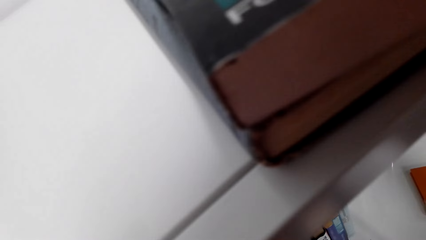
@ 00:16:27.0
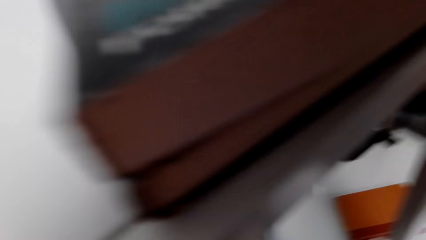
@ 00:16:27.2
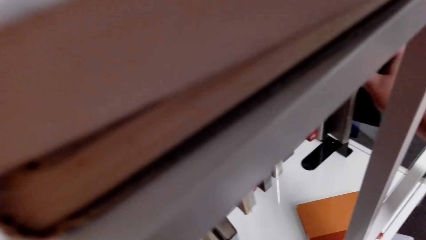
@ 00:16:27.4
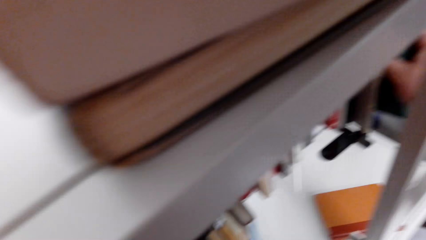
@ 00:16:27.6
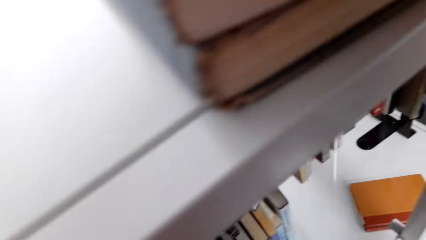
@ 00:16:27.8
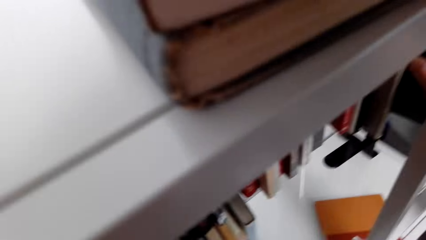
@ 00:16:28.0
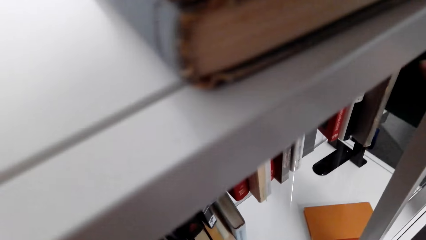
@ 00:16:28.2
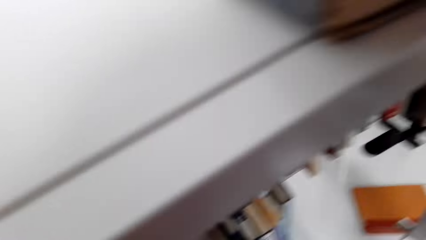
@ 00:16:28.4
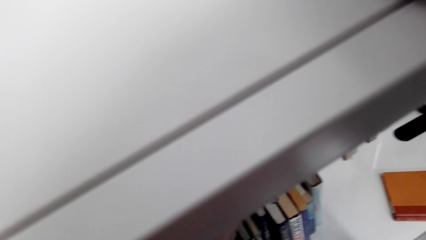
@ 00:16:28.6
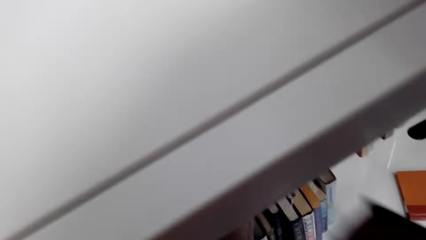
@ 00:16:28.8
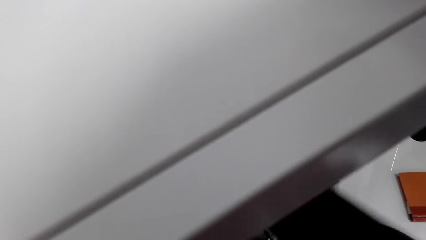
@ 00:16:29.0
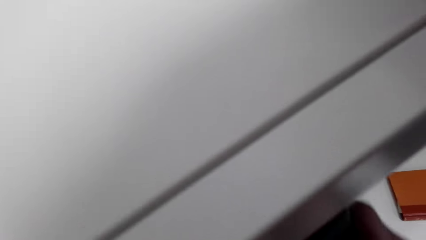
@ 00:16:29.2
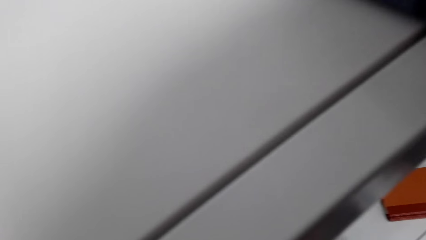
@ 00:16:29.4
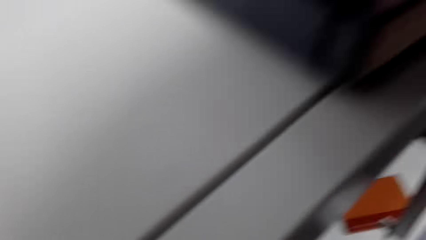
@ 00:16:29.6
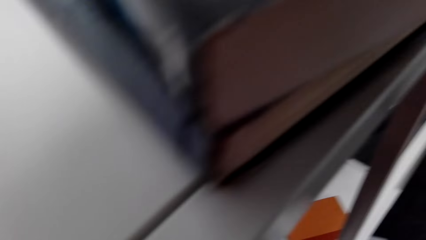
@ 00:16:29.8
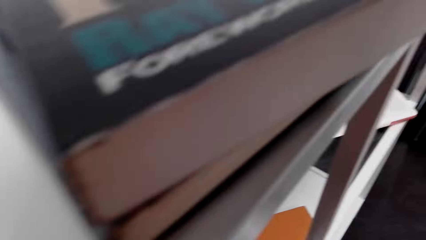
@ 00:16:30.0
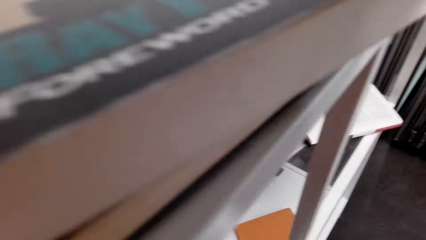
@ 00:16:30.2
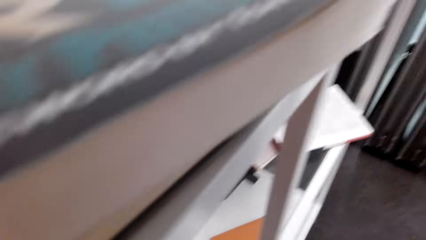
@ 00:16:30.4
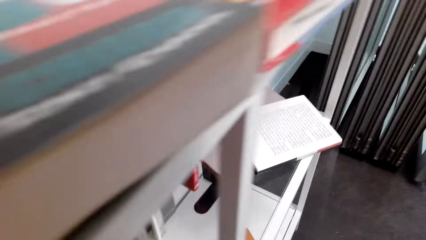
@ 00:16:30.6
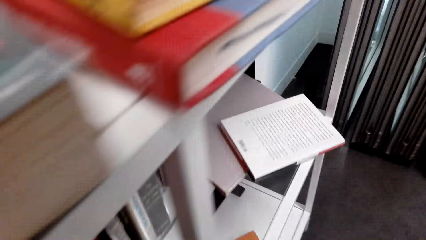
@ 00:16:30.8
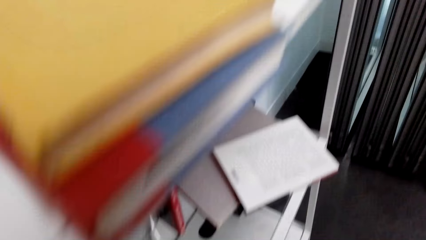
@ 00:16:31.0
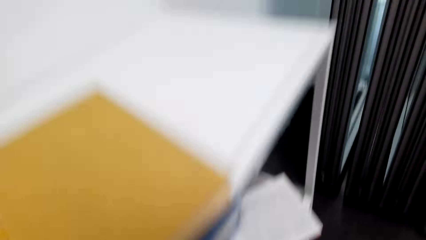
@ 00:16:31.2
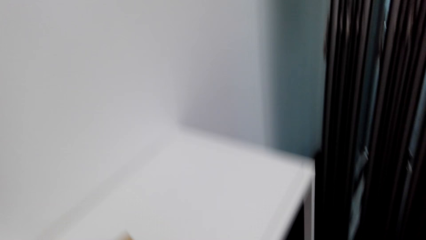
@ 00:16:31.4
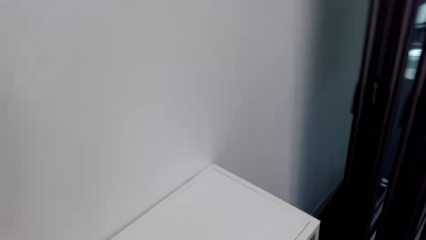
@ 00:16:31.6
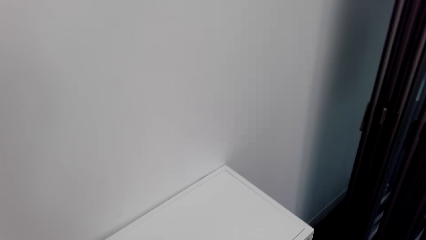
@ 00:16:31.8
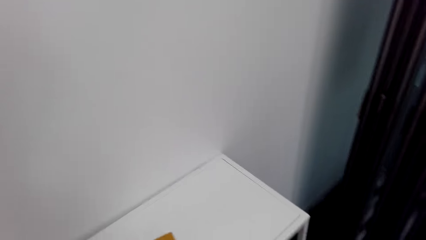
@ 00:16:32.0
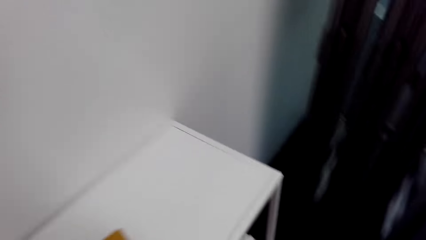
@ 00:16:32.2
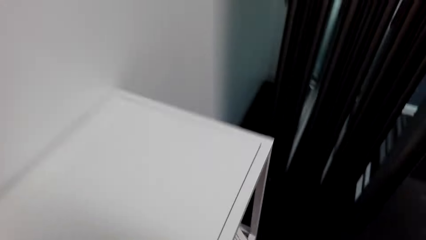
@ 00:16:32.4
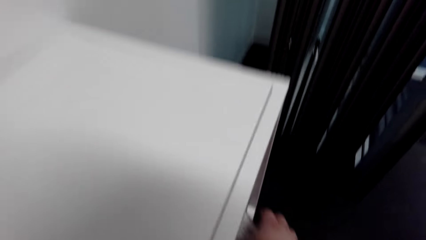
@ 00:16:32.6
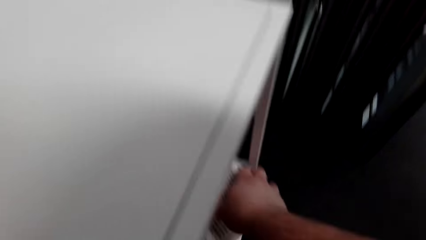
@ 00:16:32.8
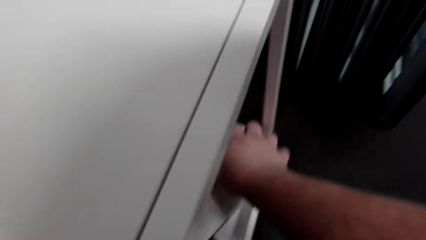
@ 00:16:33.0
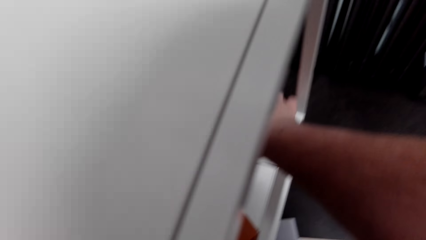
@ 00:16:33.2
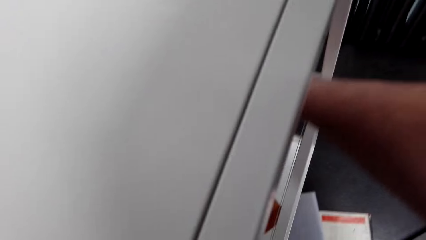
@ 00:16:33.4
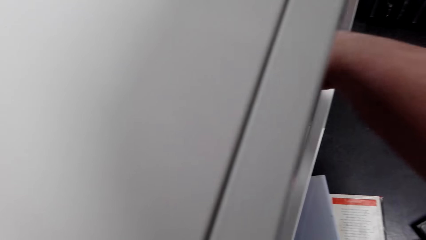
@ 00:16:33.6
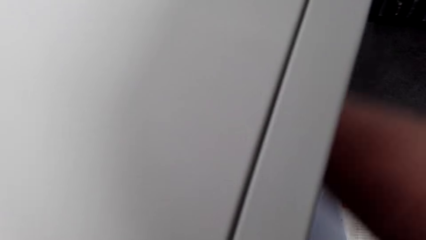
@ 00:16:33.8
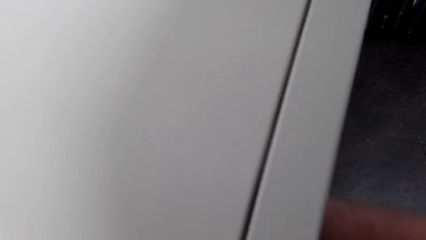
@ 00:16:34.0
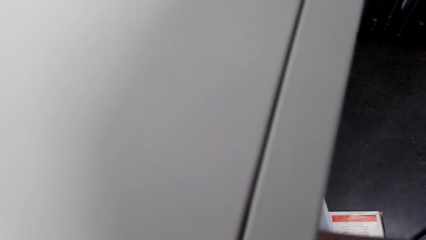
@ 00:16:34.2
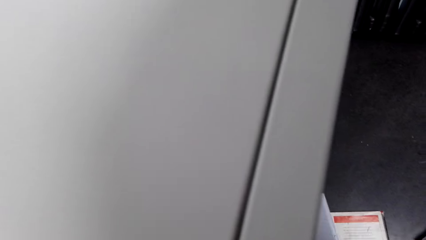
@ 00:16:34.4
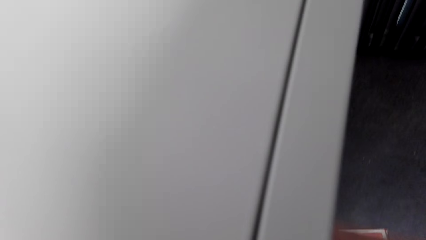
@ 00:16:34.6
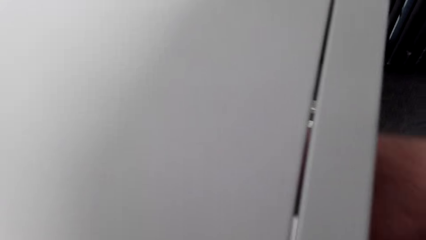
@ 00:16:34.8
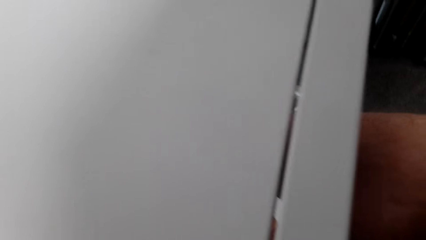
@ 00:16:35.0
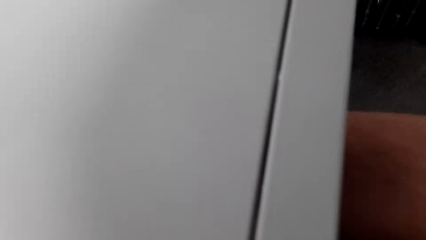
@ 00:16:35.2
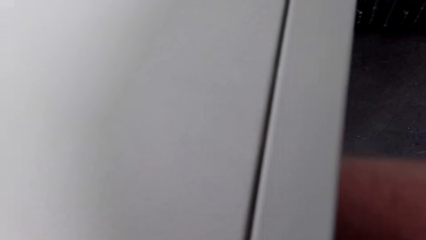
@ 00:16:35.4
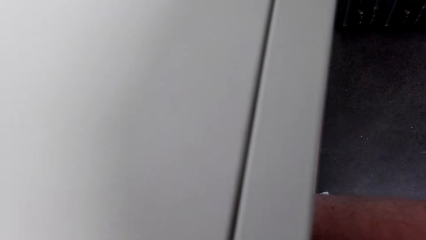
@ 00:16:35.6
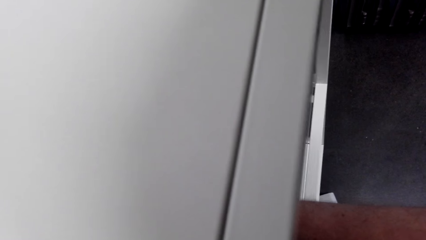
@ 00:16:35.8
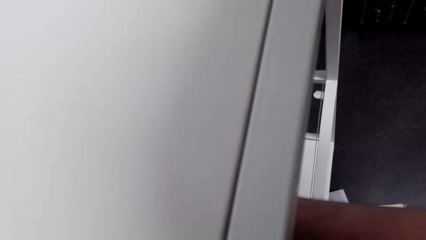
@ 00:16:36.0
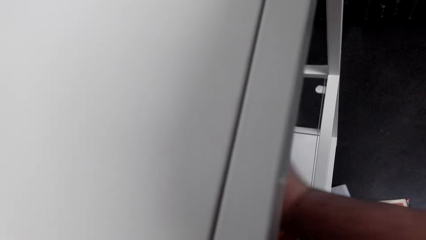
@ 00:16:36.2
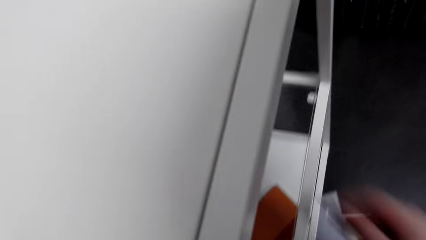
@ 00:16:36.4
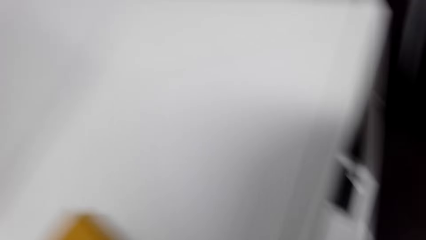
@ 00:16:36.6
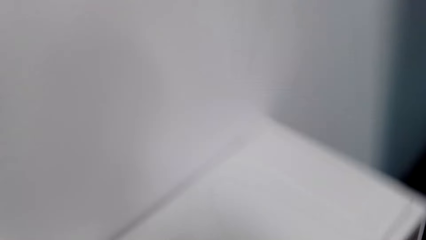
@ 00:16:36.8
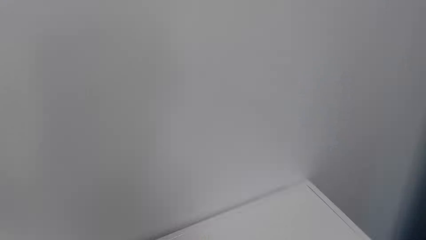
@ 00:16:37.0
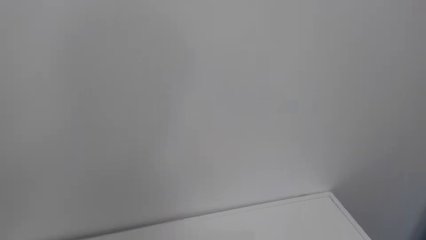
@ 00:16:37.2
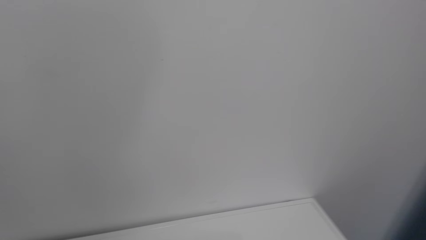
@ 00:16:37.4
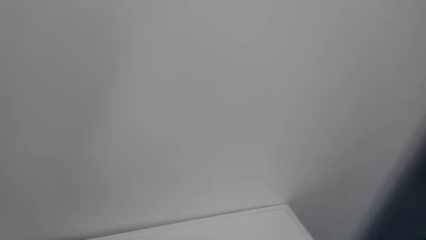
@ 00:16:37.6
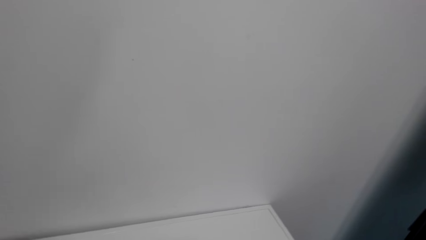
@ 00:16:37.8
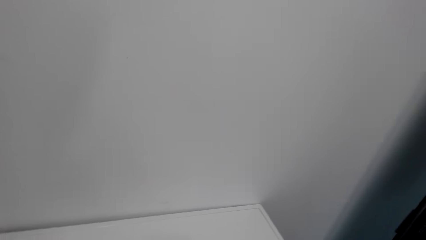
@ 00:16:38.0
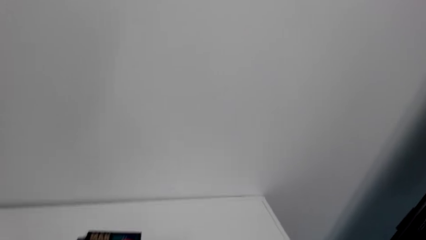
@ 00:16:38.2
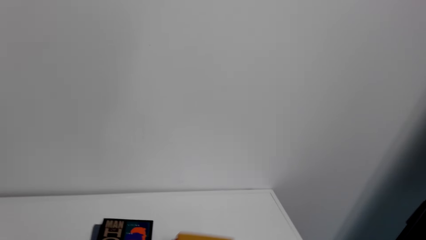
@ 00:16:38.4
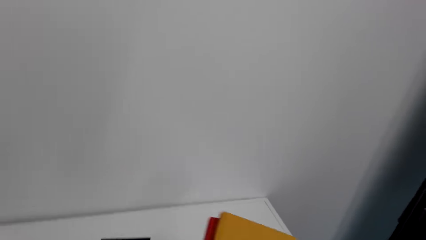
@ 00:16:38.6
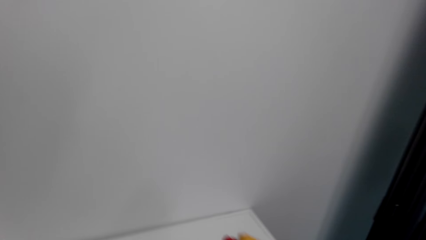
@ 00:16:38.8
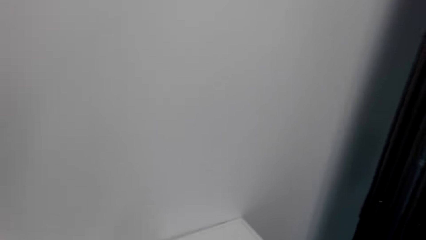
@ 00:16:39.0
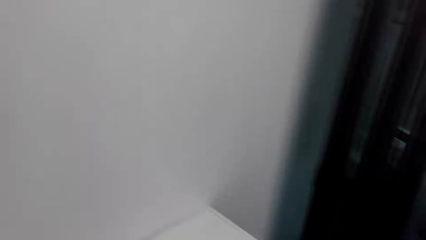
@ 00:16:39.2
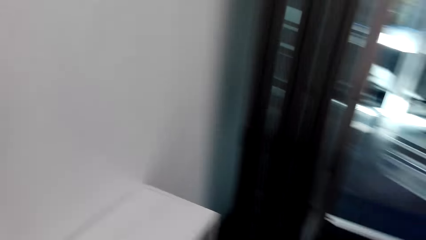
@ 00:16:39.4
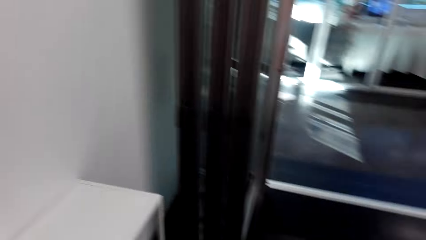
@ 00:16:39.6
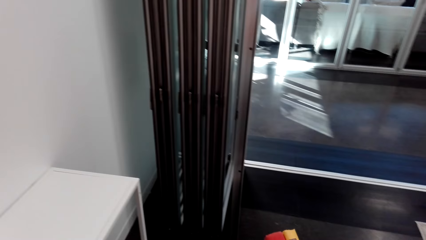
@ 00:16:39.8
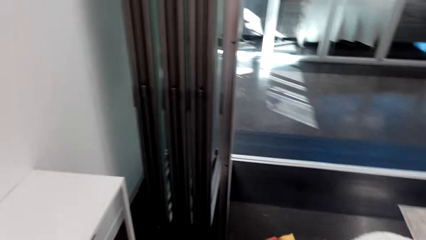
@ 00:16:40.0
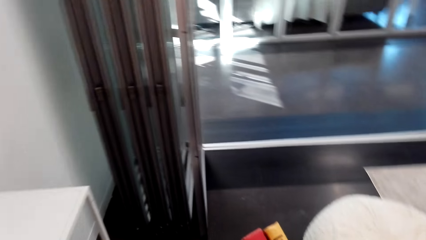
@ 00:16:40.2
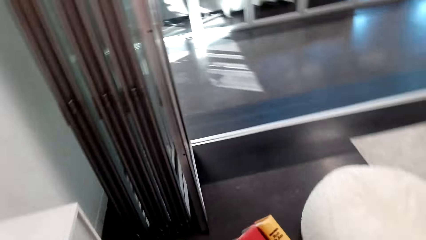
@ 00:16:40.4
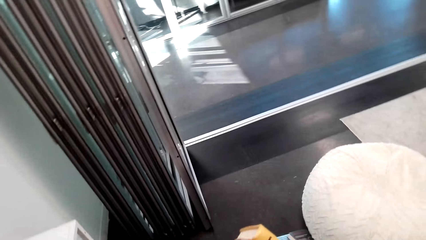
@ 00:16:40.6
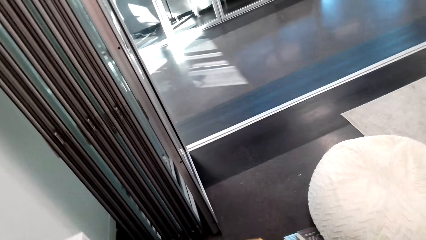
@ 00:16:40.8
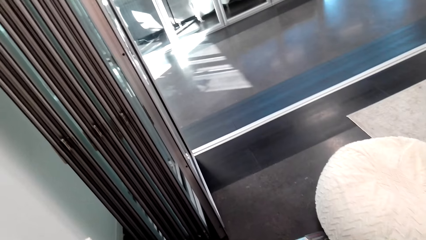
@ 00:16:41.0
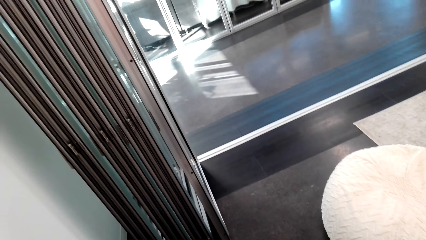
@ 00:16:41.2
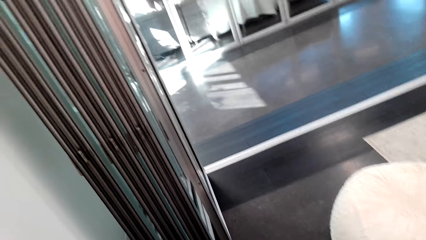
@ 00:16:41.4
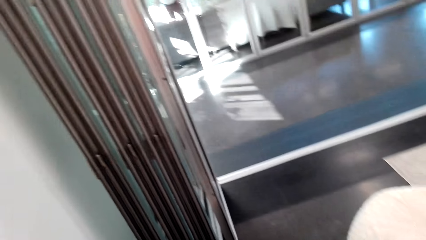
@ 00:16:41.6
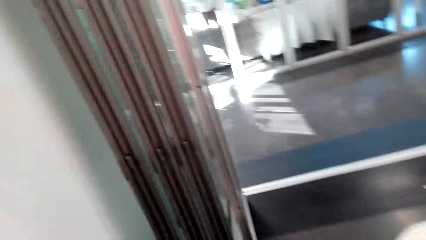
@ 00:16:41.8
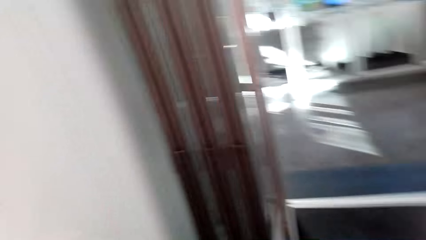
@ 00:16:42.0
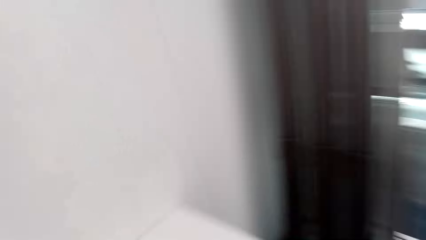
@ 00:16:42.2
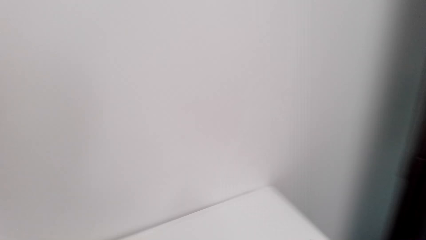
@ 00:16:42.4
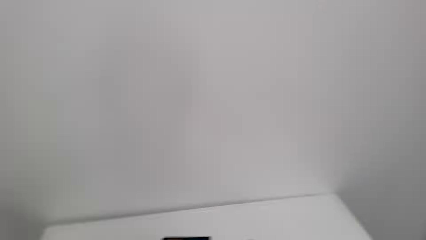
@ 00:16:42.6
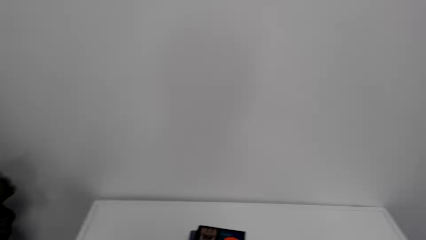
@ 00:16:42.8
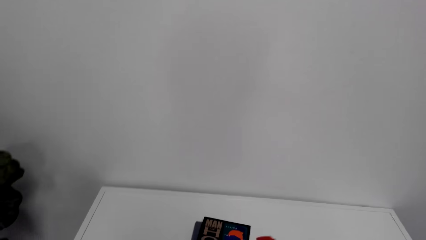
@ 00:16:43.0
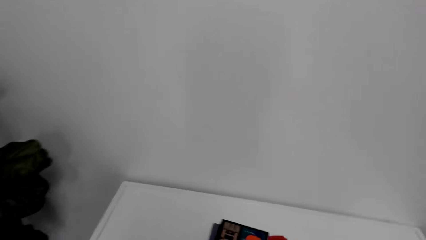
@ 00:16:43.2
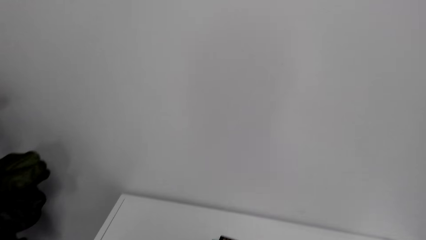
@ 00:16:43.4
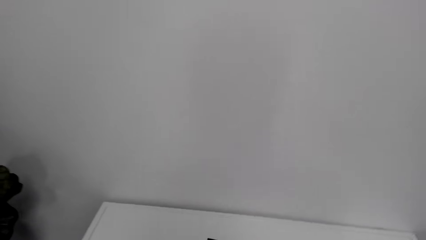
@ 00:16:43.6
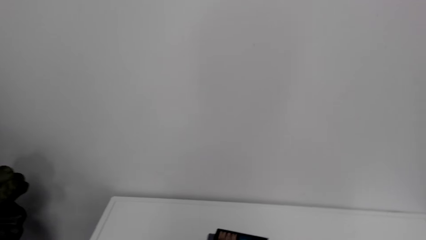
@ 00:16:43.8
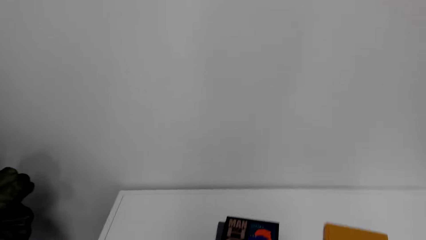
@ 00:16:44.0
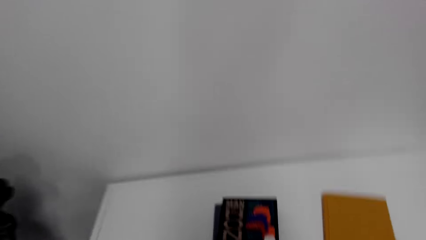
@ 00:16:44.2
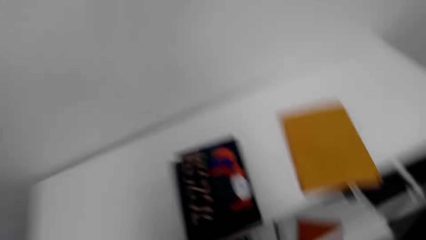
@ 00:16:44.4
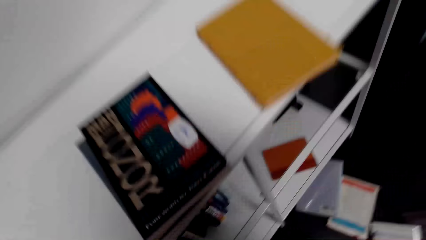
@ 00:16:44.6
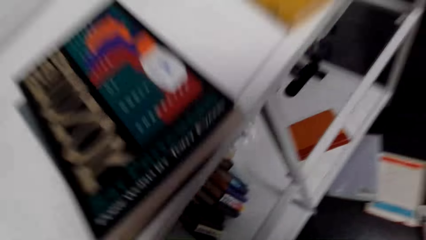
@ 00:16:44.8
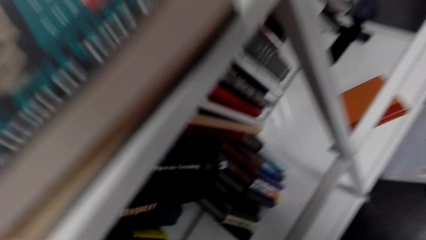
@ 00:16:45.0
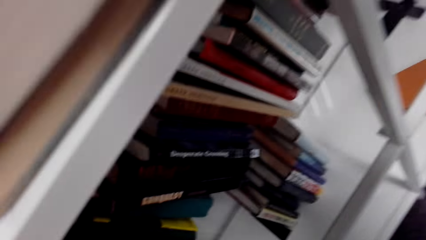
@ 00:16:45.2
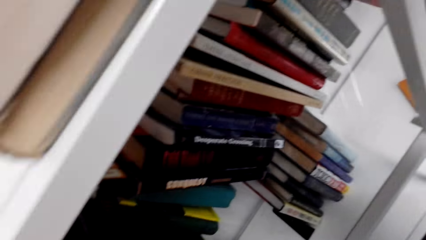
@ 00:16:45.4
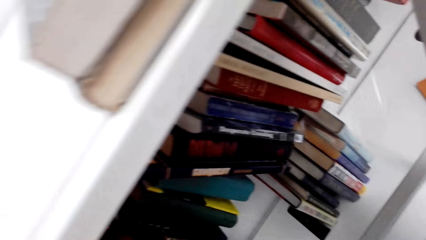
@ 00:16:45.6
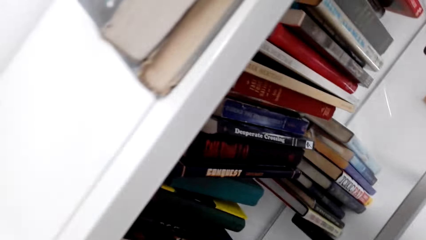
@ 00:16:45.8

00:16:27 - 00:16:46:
The camera wearer places the book on the shelf. They move in the room, and arrange the books on the shelf. They pick a book from on top of the shelf.
